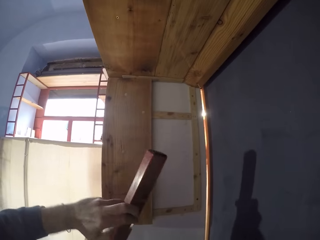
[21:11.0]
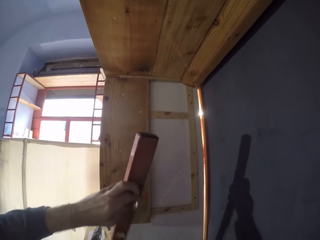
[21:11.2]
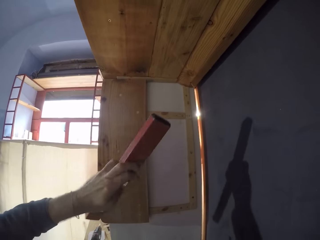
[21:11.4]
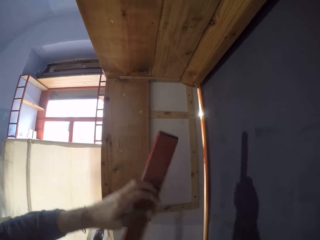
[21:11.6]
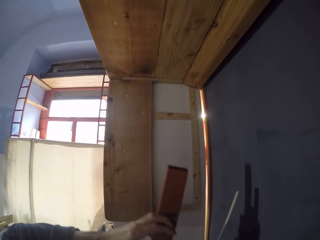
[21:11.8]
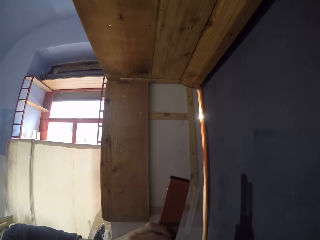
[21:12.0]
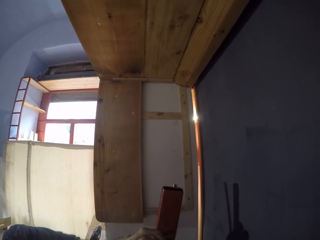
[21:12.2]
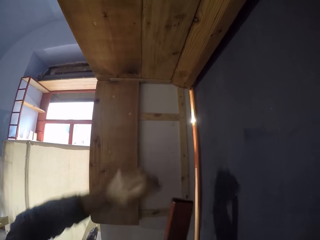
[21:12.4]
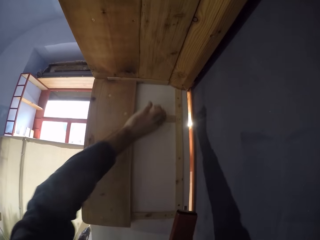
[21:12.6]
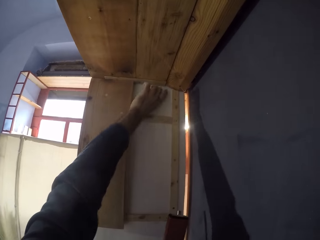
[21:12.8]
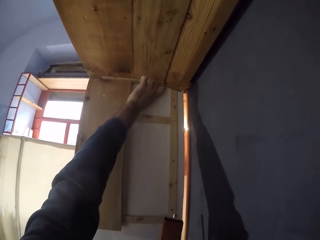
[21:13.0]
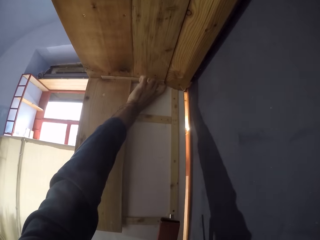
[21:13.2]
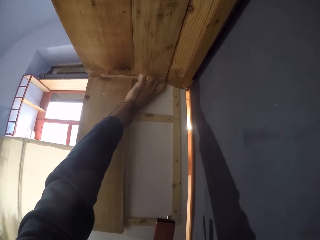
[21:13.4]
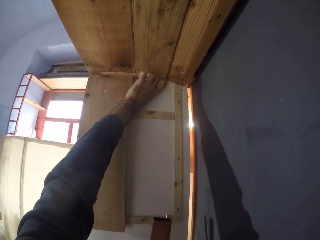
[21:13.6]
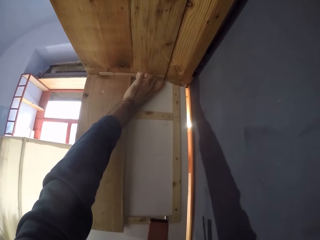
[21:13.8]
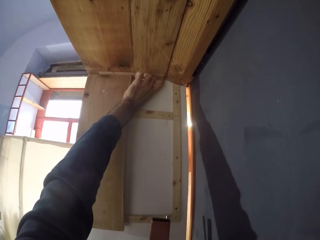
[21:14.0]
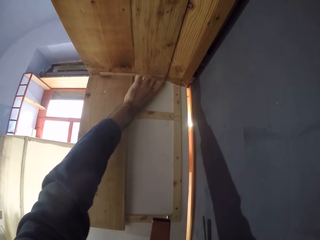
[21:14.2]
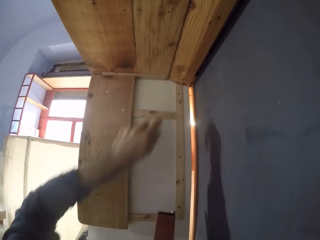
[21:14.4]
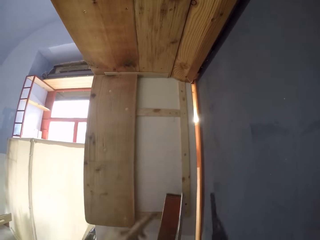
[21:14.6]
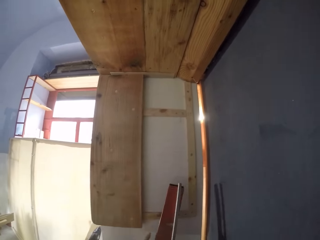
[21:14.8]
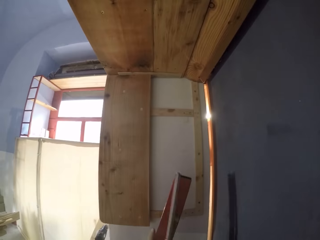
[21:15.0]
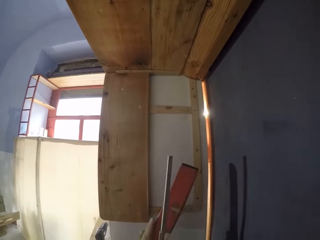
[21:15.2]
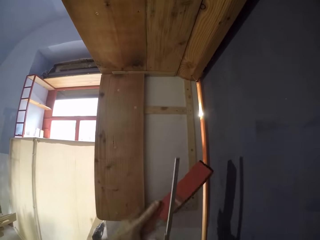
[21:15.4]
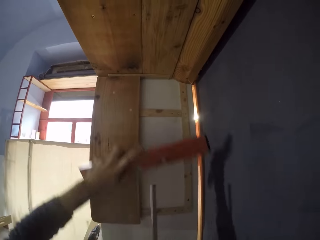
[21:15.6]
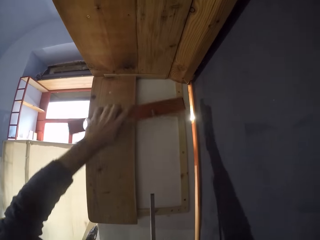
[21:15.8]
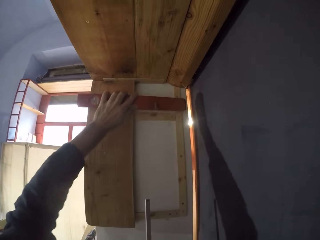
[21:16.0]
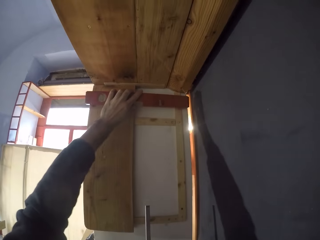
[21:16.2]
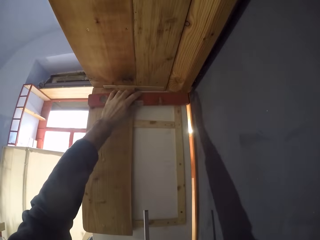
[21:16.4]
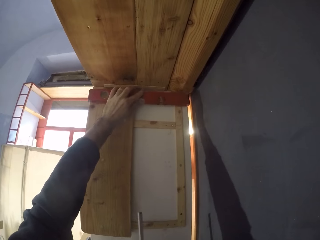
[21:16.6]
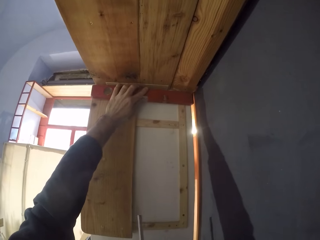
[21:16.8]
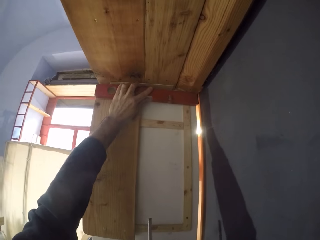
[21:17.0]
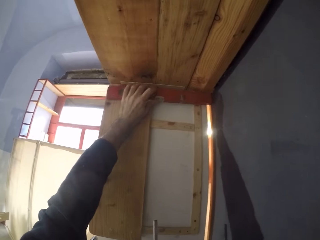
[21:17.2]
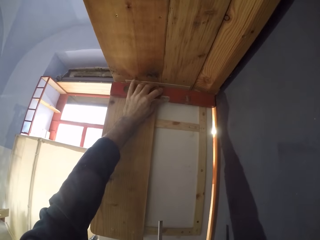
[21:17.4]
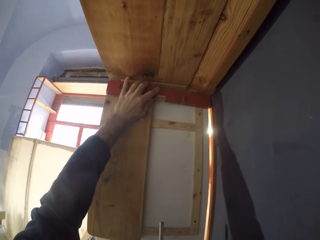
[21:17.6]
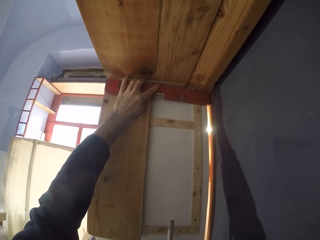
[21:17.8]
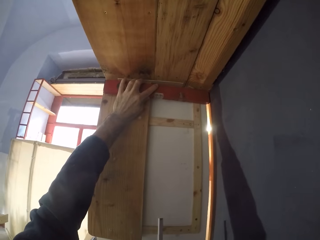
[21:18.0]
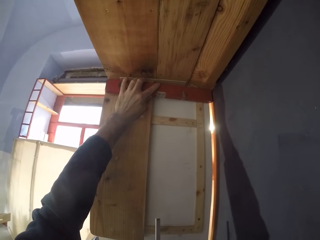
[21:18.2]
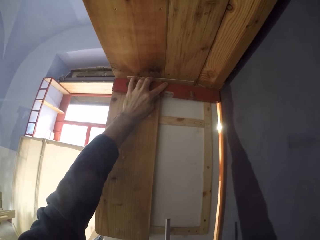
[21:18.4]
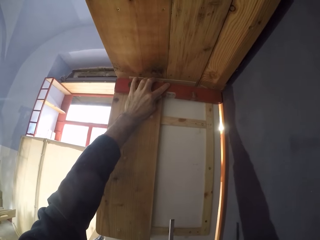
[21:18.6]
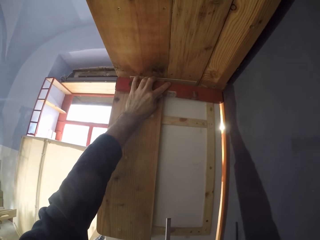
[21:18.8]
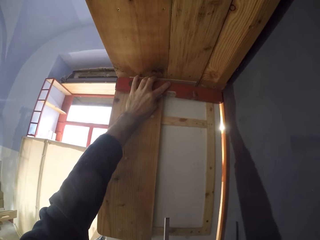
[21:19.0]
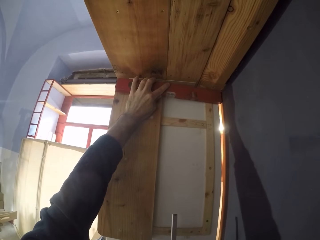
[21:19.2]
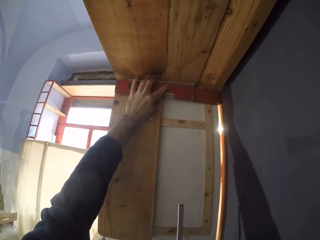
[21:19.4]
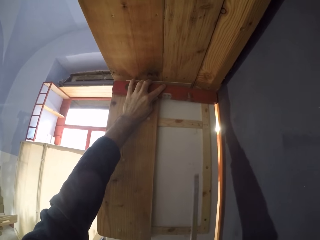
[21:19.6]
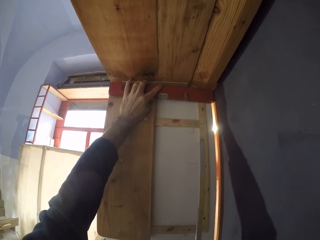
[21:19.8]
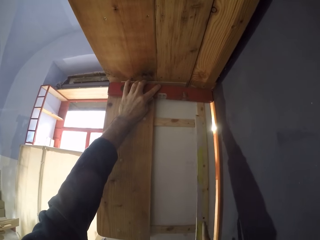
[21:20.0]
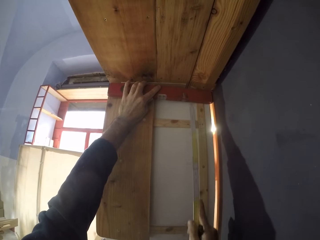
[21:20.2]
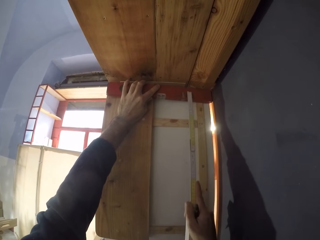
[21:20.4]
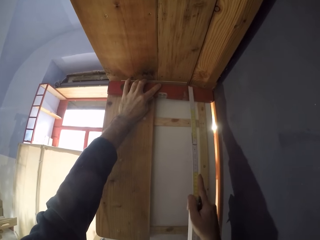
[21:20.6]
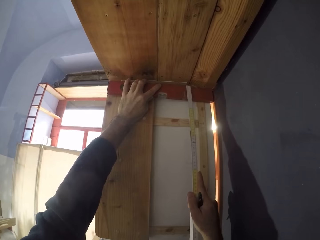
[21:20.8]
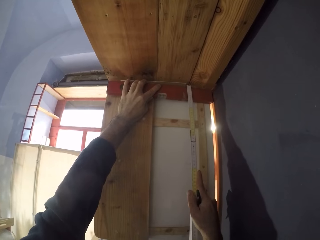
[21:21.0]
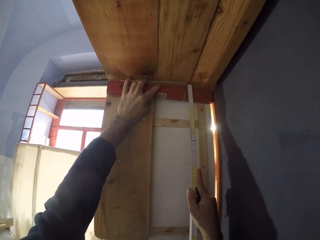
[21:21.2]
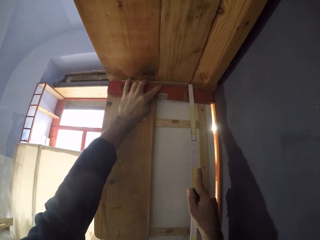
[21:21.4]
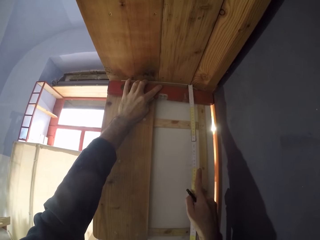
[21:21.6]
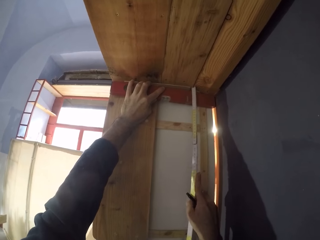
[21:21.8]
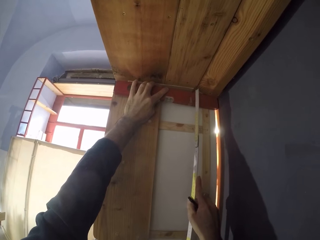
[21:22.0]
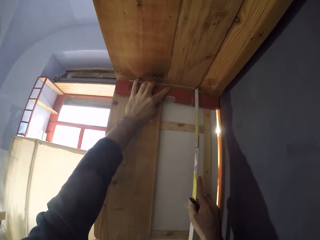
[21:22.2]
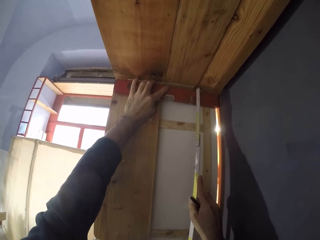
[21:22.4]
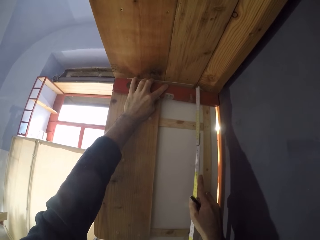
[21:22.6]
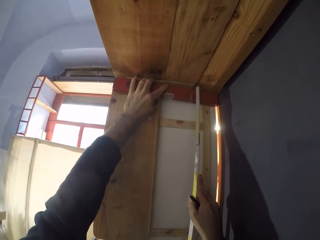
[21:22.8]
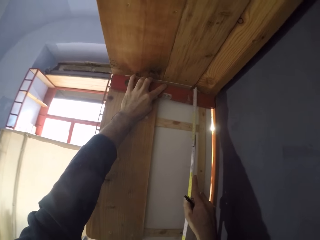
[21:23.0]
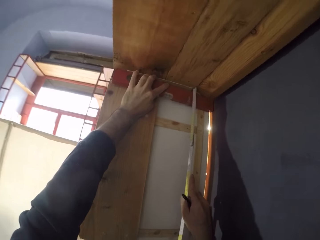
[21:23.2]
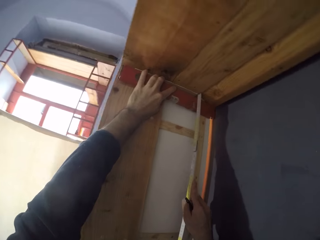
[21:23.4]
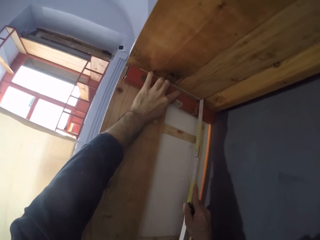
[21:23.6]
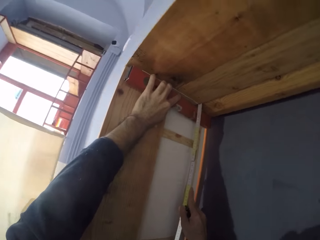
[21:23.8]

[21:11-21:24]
The camera wearer passes the red wood to his right hand. He stretches his left hand towards the wall. He adjusts a tiny wood on the wall with his left hand. He touches the wood. He passes the red wood to his left hand. He measures the wall. He sets the red wood around the wall with his left hand. He measures the red wood with the tape rule.

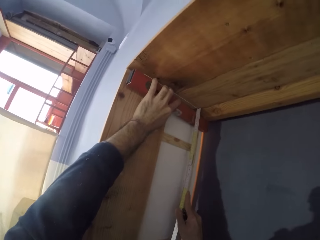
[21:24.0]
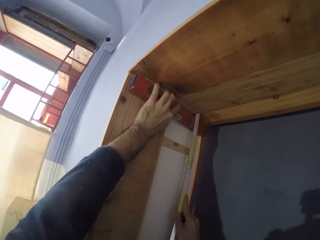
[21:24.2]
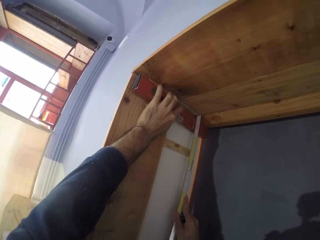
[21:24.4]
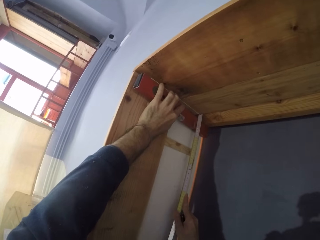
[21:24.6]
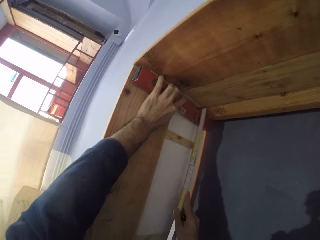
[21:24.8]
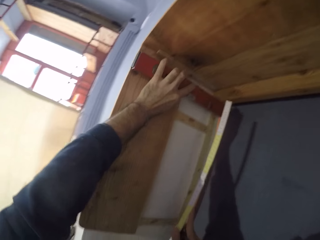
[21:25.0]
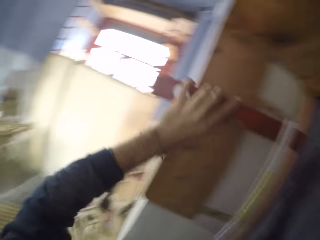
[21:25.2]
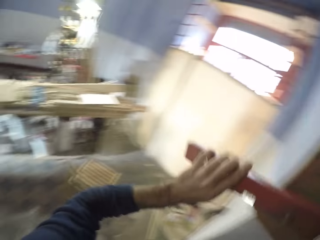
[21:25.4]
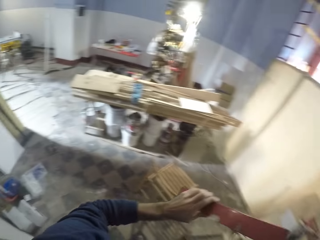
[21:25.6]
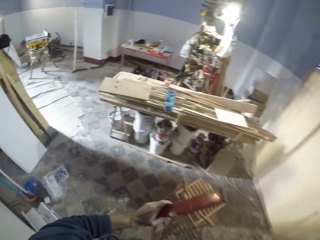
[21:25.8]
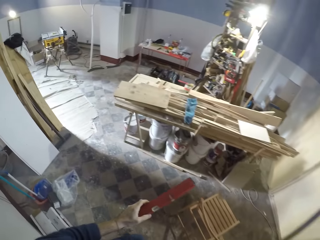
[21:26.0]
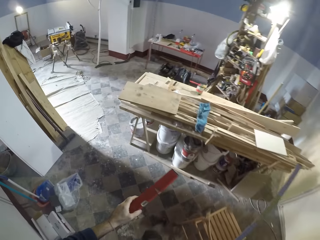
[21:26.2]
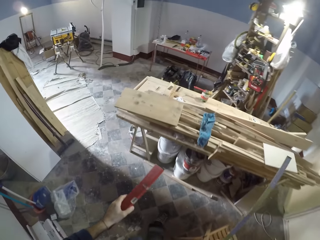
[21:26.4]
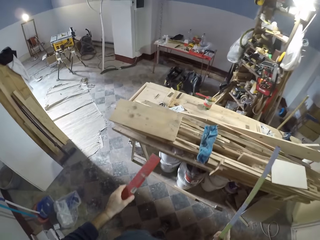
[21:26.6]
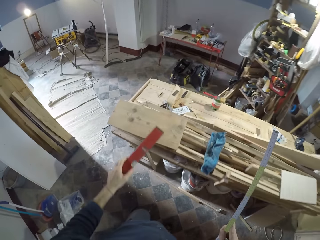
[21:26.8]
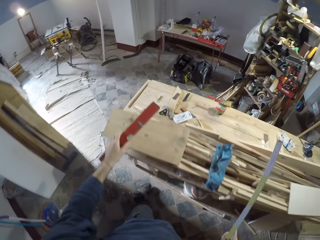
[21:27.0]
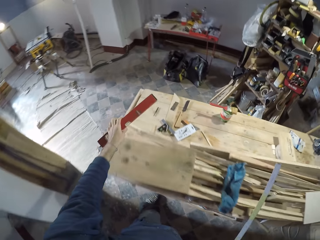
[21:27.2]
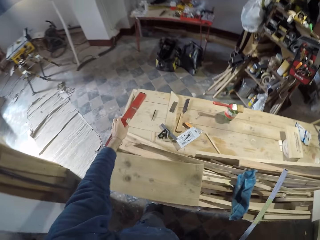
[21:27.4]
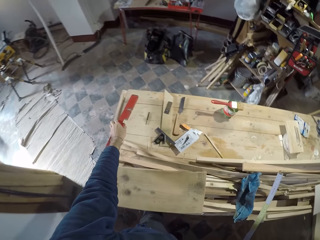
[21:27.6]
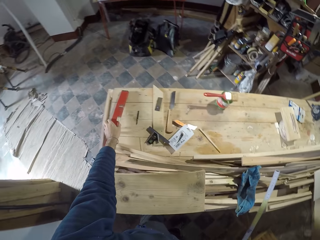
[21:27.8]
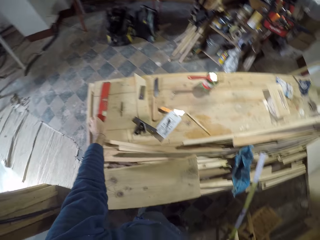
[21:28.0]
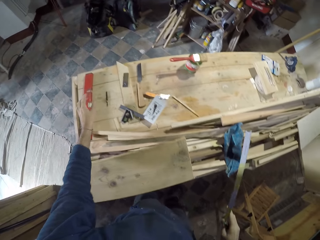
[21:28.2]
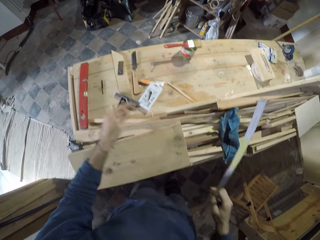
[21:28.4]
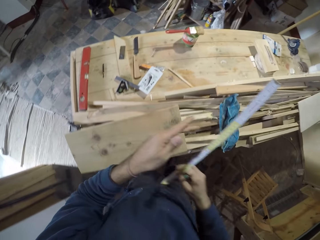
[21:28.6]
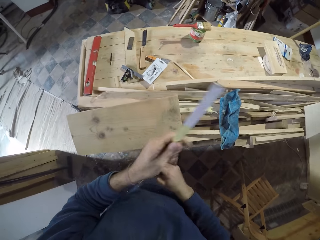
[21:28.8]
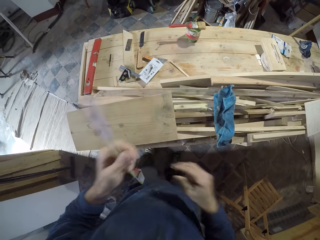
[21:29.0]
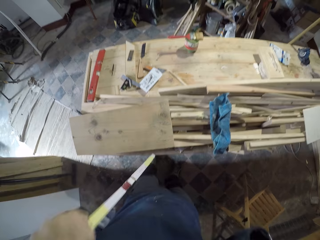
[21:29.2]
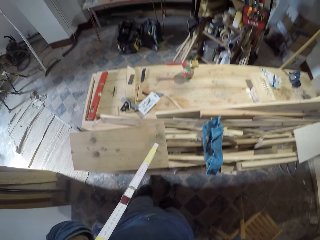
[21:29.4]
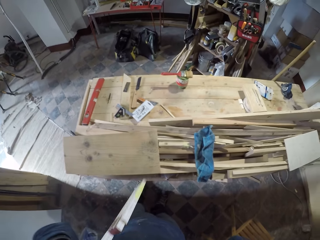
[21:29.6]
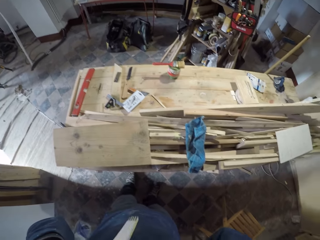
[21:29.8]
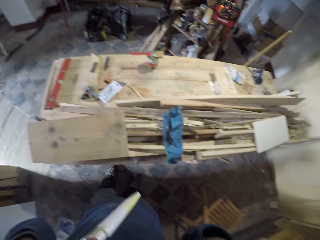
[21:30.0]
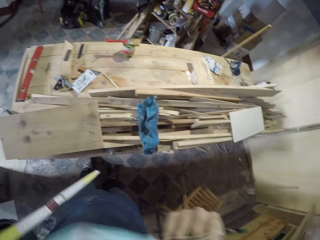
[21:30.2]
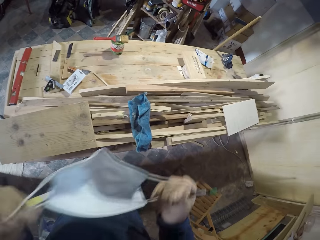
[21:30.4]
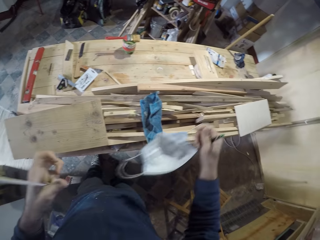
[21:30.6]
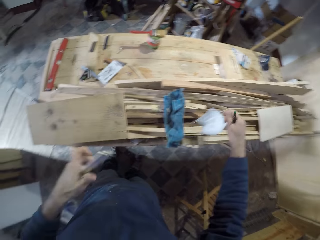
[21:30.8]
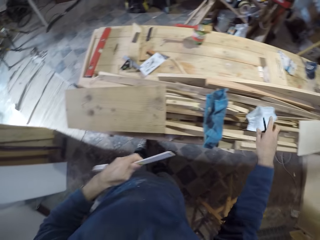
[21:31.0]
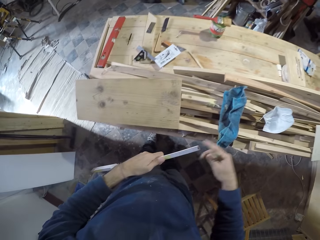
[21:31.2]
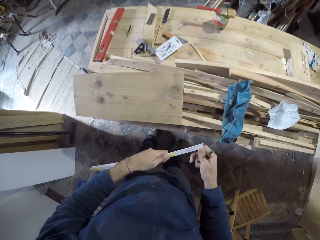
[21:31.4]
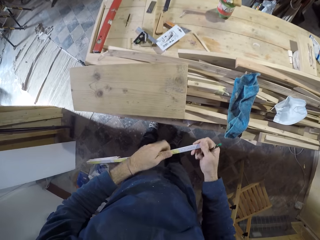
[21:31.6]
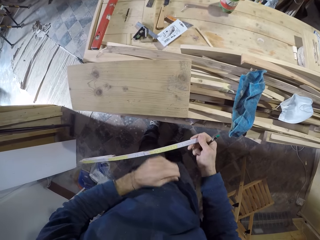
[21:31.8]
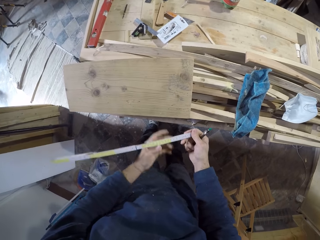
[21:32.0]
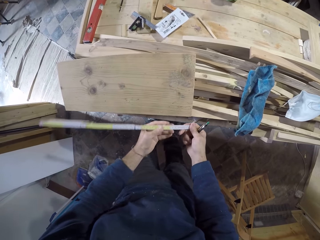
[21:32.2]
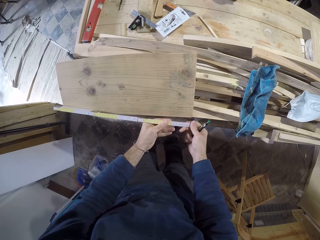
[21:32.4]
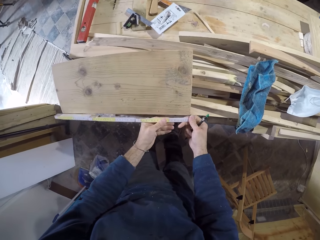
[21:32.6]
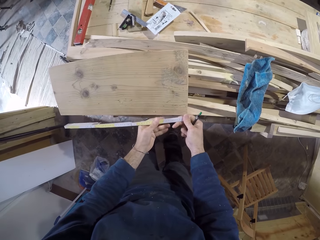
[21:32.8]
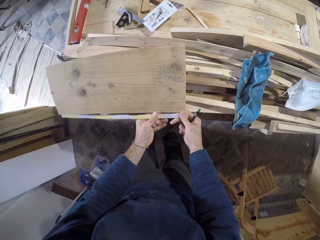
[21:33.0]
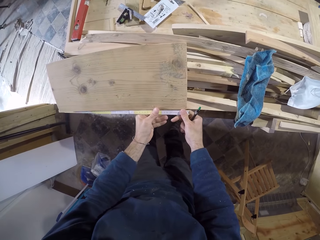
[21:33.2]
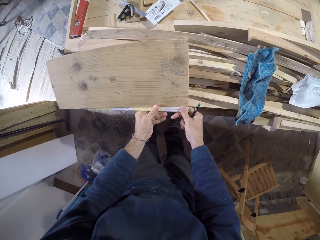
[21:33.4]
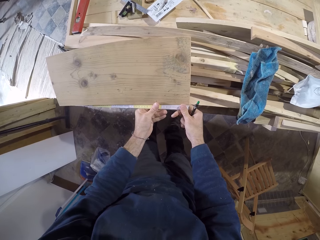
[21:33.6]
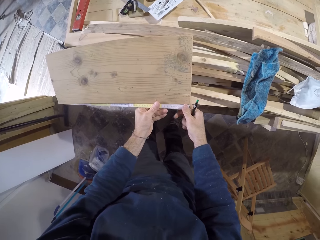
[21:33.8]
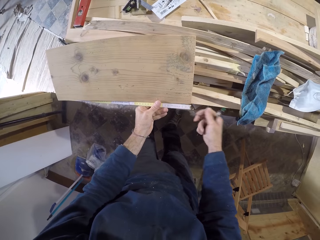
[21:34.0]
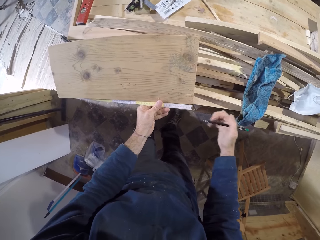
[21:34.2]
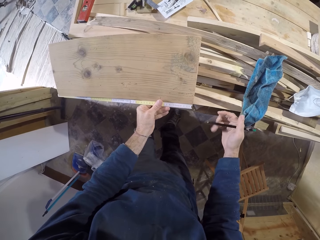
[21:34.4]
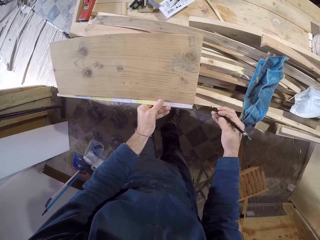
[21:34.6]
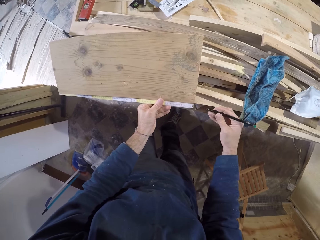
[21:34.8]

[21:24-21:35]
The camera wearer lowers the red wood and the tape rule with his hands. He walks towards the workshop table. He places the red wood on the workshop table with his left hand. He passes the tape rule to his left hand. He raises his hands towards his face. He removes a face mask from his face with his hands. He places the face mask on the workshop table with his right hand. He holds the tape rule in his hands. He places the tape rule beside the wood. He measures the wood.
